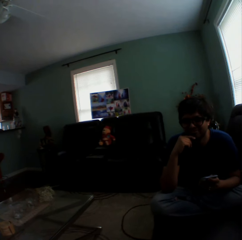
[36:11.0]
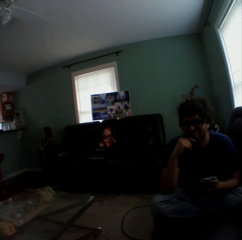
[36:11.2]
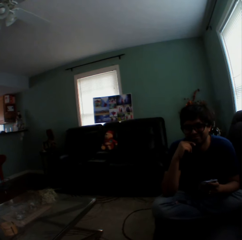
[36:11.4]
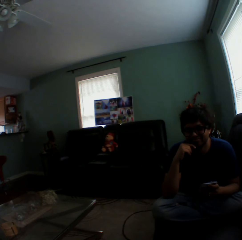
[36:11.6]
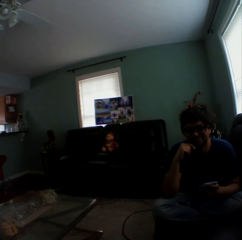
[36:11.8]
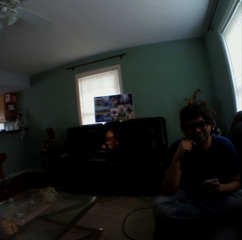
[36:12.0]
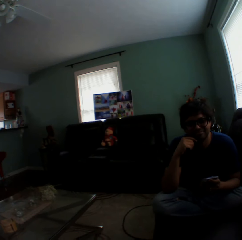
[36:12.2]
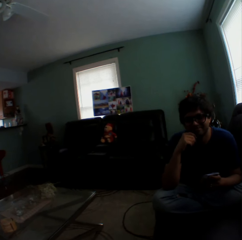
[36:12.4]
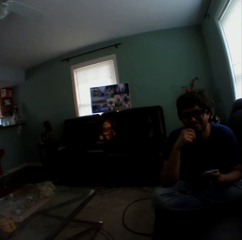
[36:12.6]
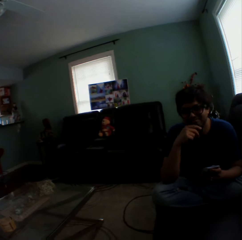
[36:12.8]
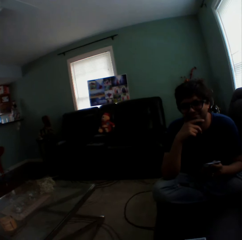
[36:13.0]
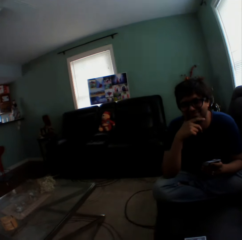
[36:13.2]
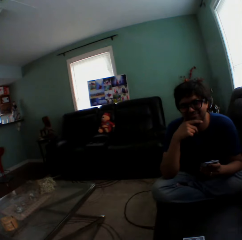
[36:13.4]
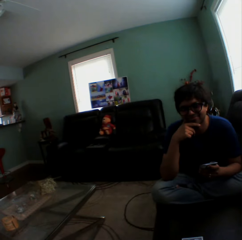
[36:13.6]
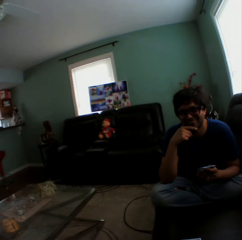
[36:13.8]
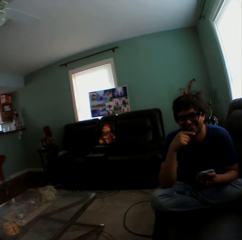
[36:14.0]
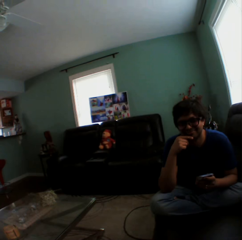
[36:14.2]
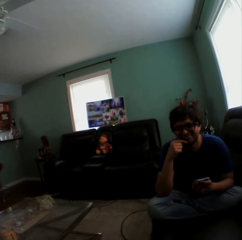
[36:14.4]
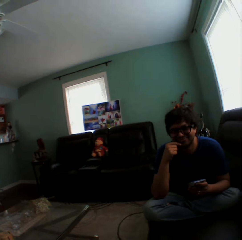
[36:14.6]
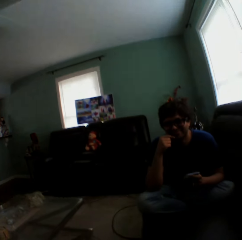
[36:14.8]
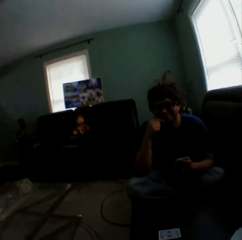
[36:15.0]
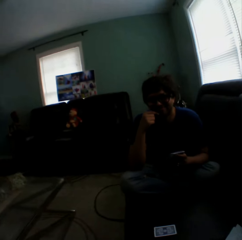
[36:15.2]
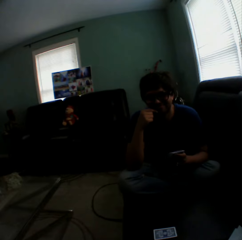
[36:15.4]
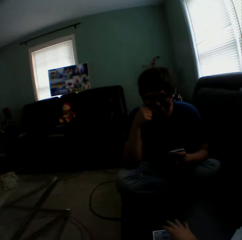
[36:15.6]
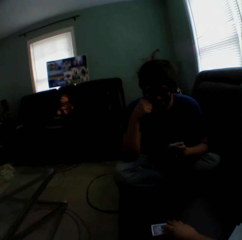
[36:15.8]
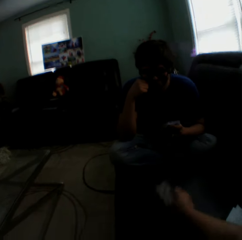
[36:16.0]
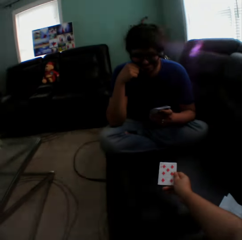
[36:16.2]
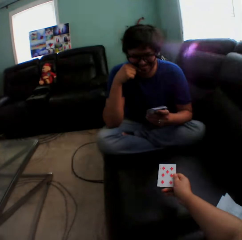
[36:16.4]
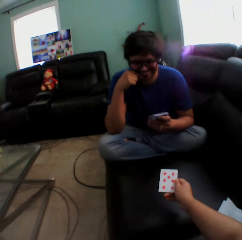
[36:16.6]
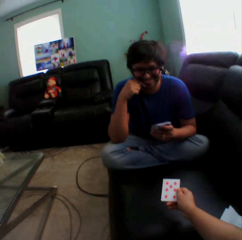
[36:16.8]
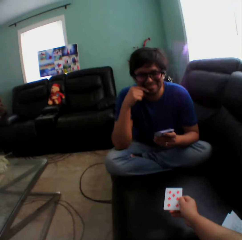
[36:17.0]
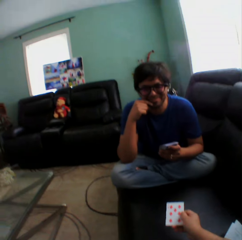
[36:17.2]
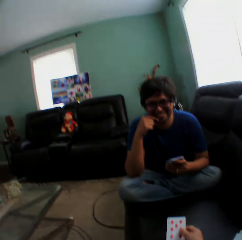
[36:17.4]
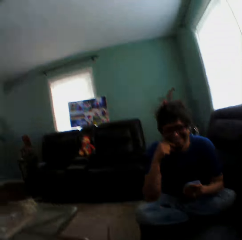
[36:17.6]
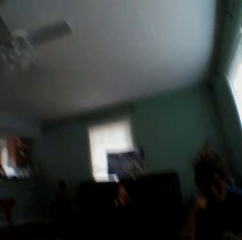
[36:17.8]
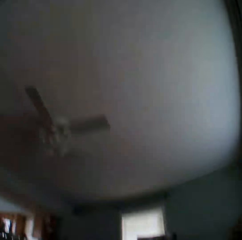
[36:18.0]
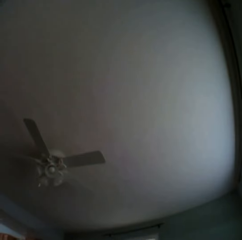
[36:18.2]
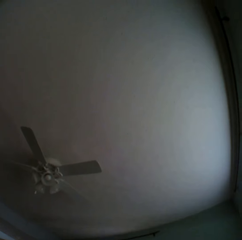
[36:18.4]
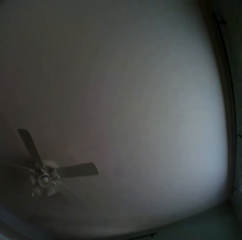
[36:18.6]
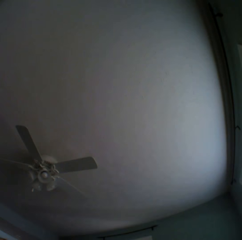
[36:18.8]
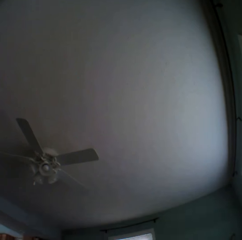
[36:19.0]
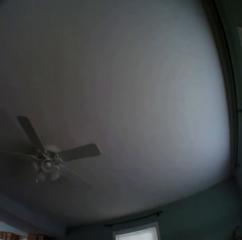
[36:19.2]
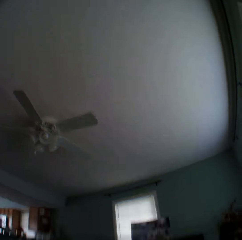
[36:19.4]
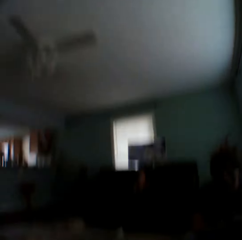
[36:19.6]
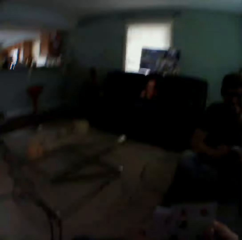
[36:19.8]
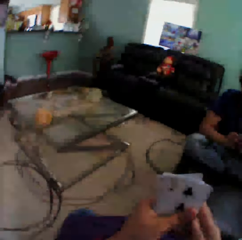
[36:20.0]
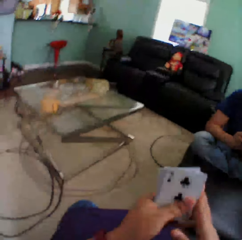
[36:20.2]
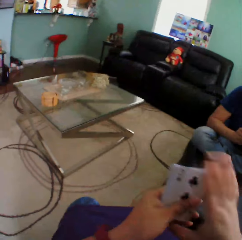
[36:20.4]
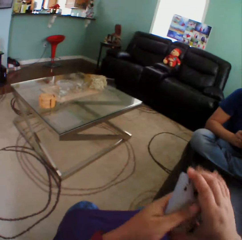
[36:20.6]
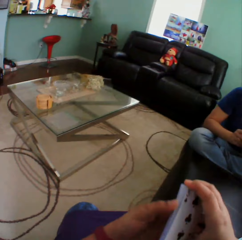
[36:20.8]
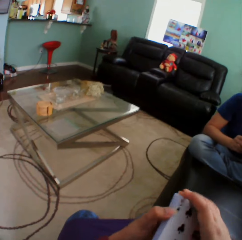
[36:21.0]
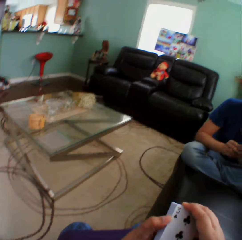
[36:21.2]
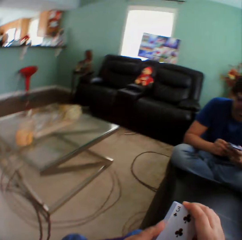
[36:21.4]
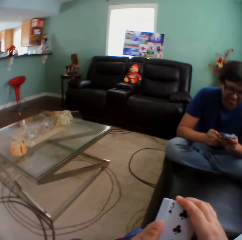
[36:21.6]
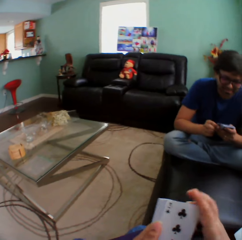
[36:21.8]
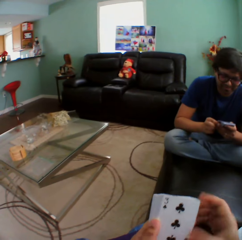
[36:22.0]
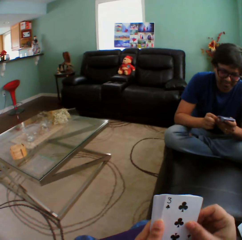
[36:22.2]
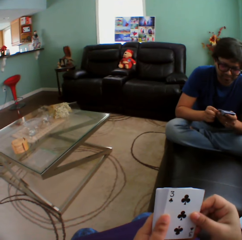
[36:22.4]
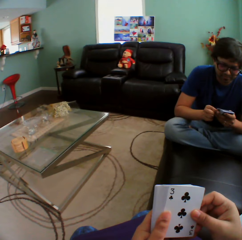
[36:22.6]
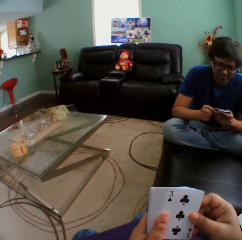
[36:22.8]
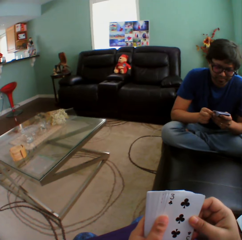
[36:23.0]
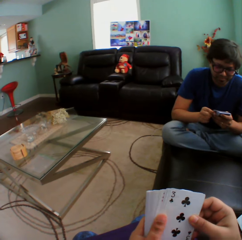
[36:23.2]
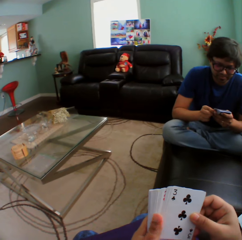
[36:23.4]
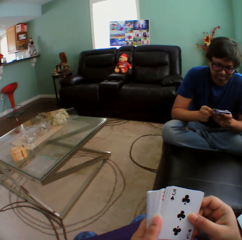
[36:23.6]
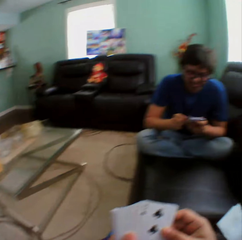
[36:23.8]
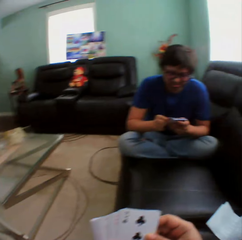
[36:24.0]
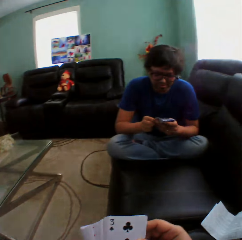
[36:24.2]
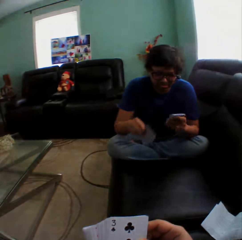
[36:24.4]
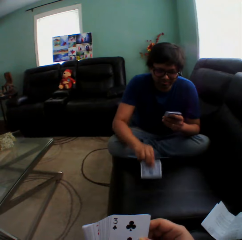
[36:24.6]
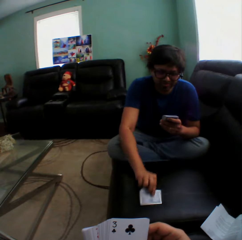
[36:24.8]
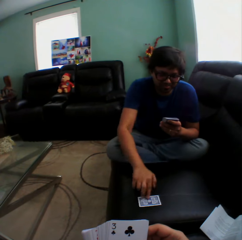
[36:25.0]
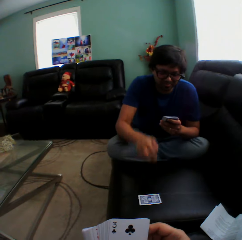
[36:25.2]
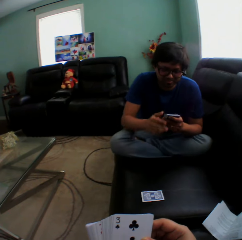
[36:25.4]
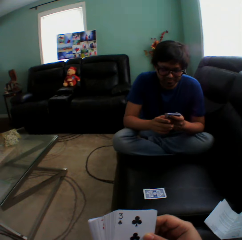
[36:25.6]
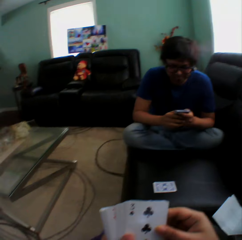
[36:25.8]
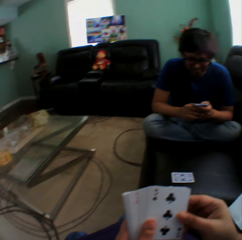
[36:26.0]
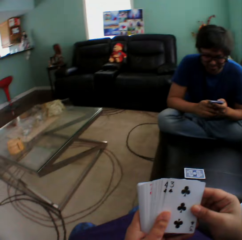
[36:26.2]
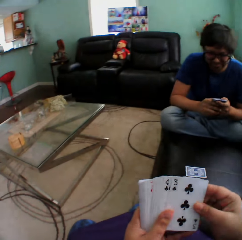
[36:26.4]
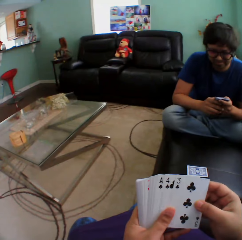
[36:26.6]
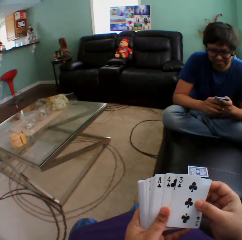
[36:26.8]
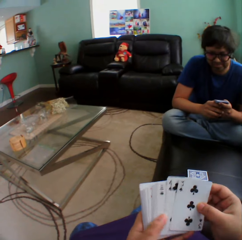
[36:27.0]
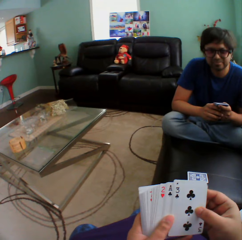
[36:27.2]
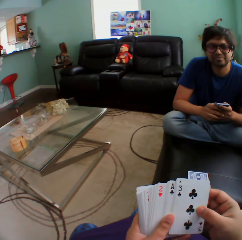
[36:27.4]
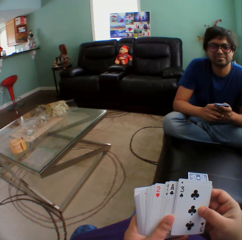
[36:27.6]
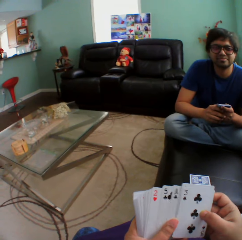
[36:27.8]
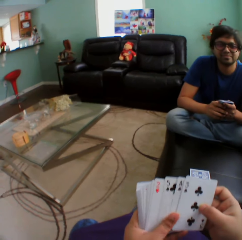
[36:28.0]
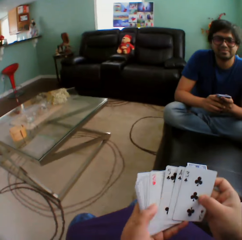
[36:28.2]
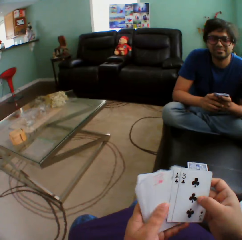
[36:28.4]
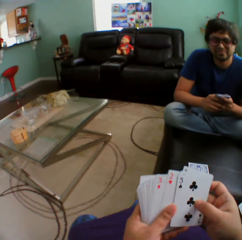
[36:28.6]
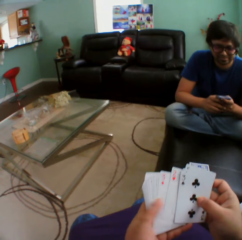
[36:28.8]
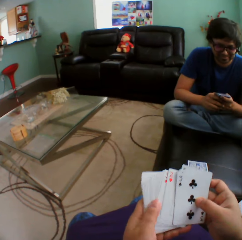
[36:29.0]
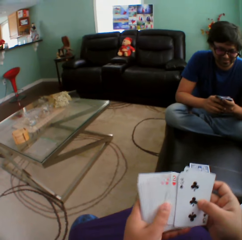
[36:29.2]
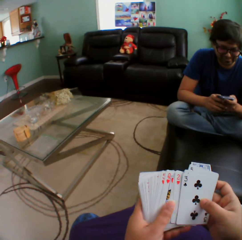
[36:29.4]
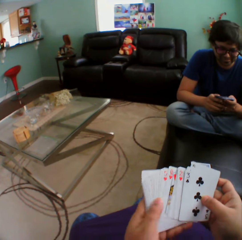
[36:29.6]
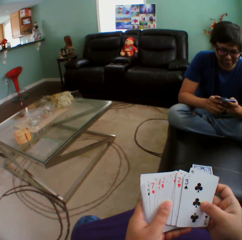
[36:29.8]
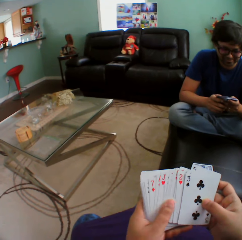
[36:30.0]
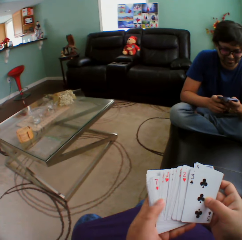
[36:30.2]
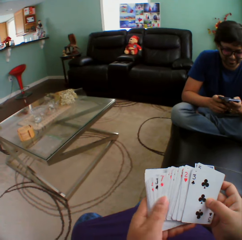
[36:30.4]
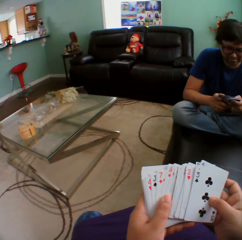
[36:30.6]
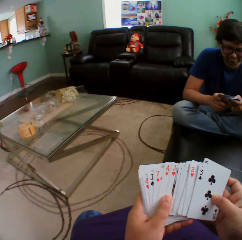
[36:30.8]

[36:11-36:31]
A man holds playing cards. The camera wearer turns a card on a couch, turns to the side, holds a playing card, turns to the side, holds playing cards, and inserts a card in a pile of cards. The man arranges cards in a hand. The camera wearer arranges cards in a hand and turns to the side. The man puts a playing card on the couch. The camera wearer turns to the side. The man stares at the cards in a hand. The camera wearer holds playing cards.

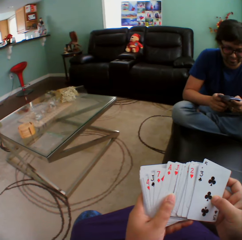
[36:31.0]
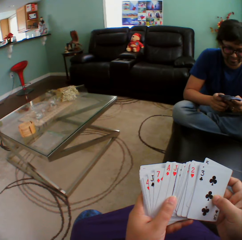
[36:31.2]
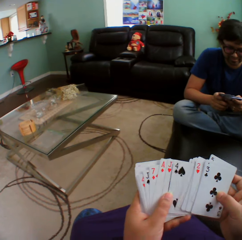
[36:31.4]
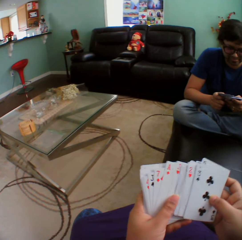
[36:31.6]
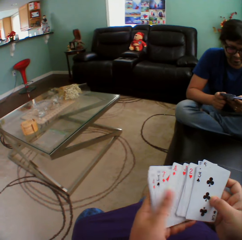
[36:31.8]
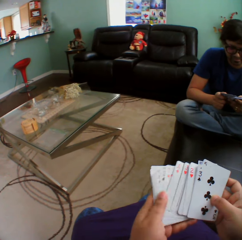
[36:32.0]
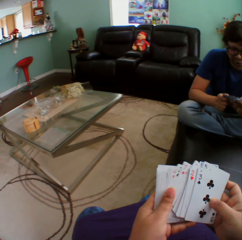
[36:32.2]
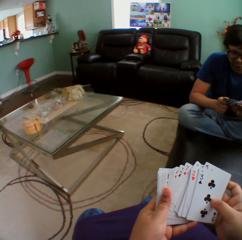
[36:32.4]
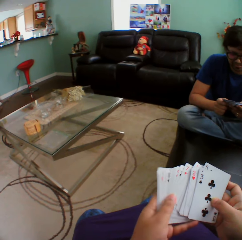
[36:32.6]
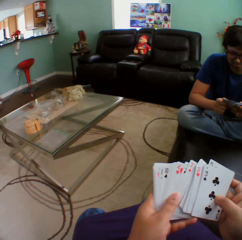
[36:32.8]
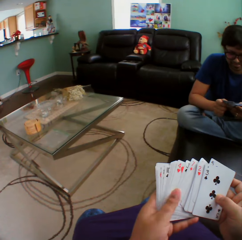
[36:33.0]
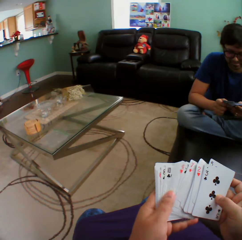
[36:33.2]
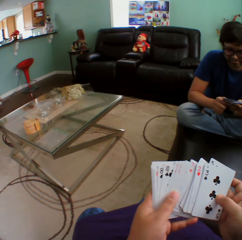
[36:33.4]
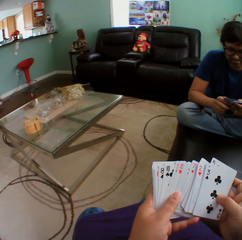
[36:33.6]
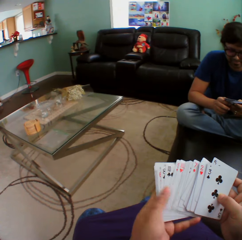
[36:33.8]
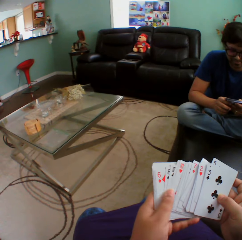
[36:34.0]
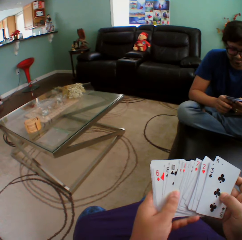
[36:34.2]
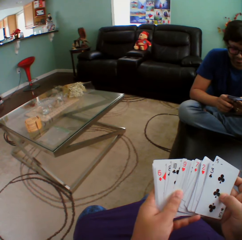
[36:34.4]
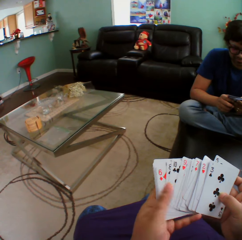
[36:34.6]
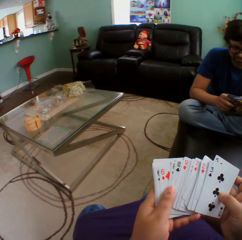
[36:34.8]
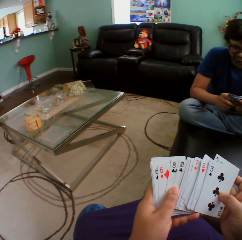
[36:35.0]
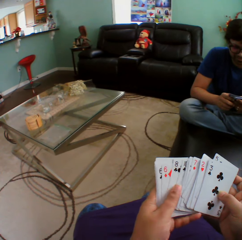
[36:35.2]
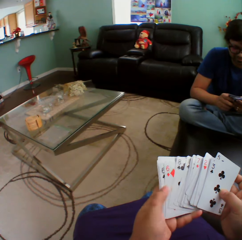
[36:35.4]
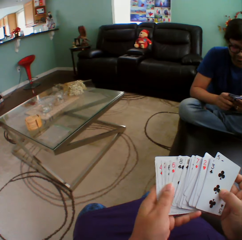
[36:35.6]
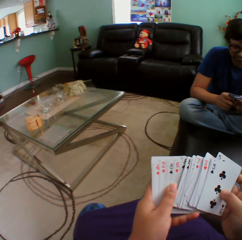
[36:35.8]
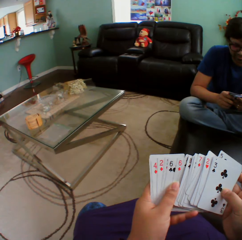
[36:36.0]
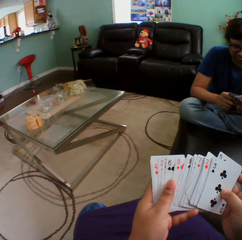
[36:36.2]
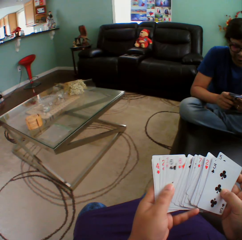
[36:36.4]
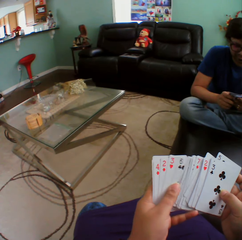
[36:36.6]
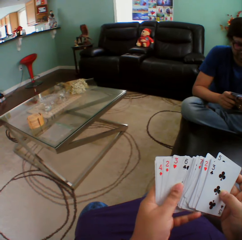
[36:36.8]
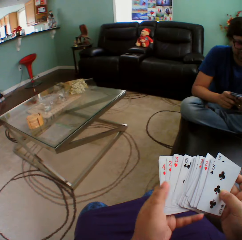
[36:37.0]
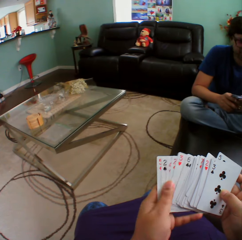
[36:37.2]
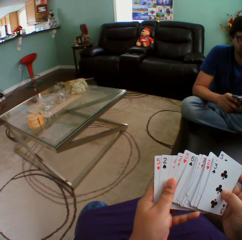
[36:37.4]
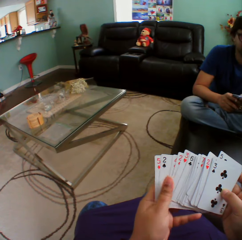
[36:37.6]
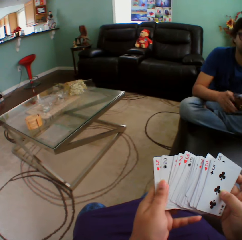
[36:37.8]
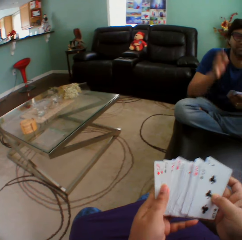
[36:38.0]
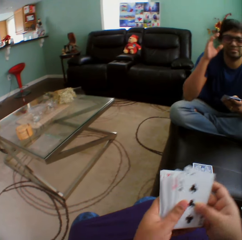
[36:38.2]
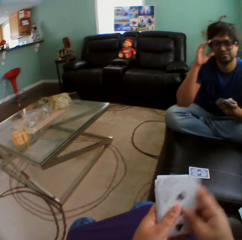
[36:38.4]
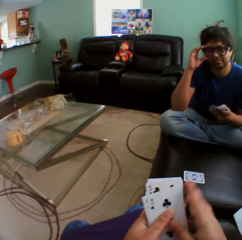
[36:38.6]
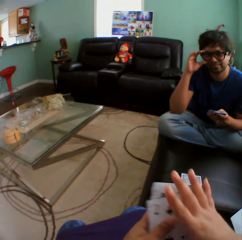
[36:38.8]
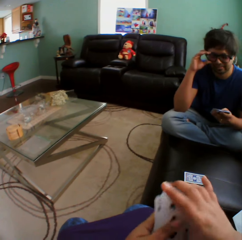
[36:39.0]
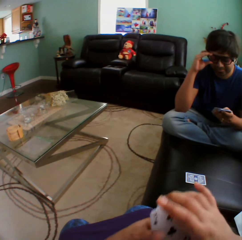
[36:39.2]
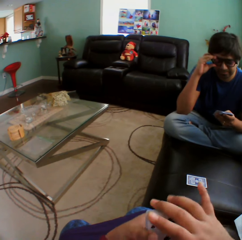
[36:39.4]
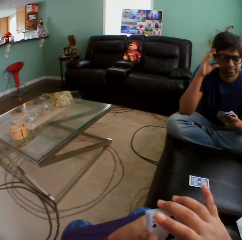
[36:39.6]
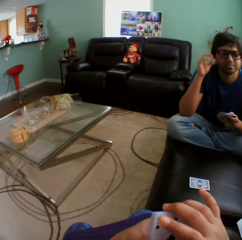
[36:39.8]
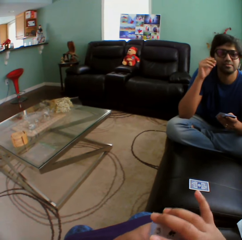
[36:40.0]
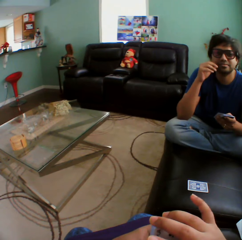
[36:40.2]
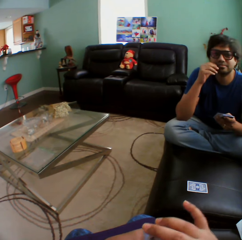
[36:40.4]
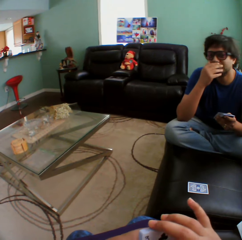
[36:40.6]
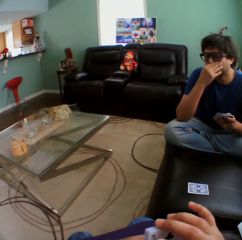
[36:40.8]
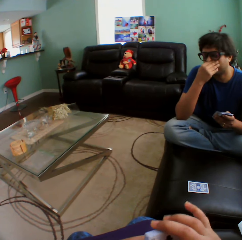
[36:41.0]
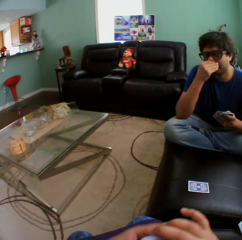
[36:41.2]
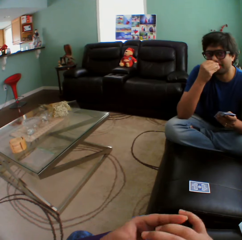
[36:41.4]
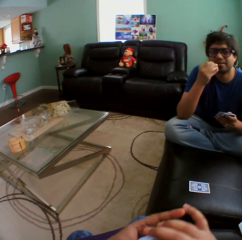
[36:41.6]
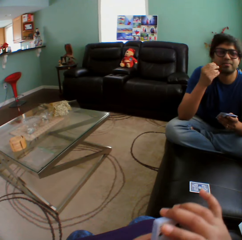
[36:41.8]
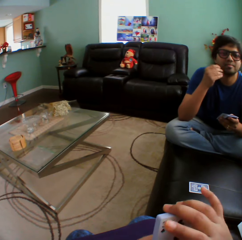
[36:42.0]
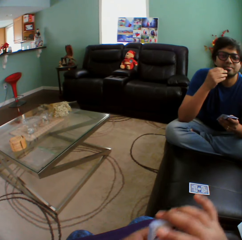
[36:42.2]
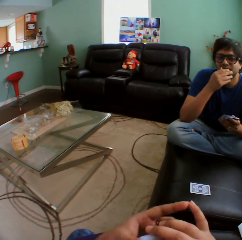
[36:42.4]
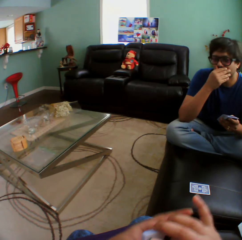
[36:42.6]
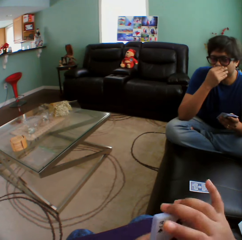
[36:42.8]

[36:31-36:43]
A man holds playing cards. The camera wearer holds playing cards. The man touches the camera. The camera wearer turns to the side. The man holds the playing cards and touches the face.
